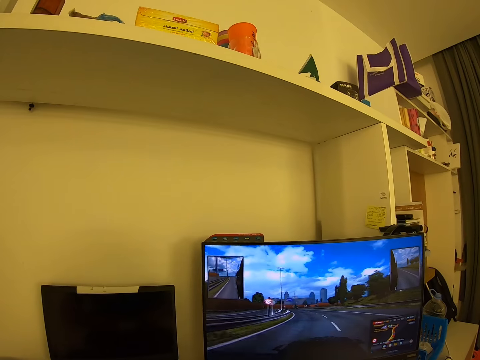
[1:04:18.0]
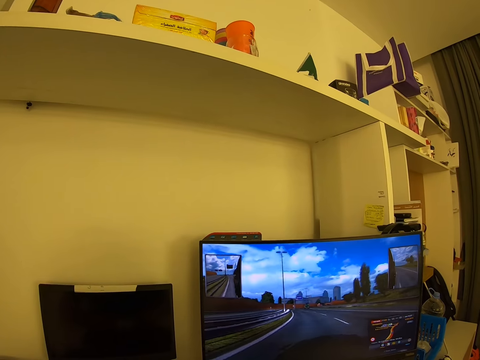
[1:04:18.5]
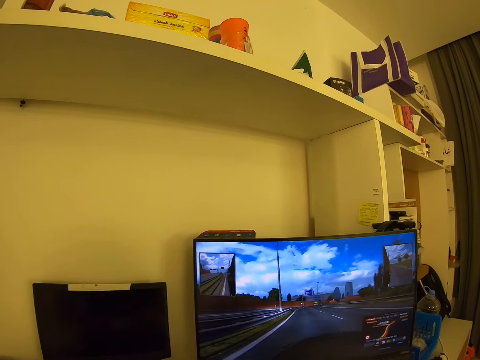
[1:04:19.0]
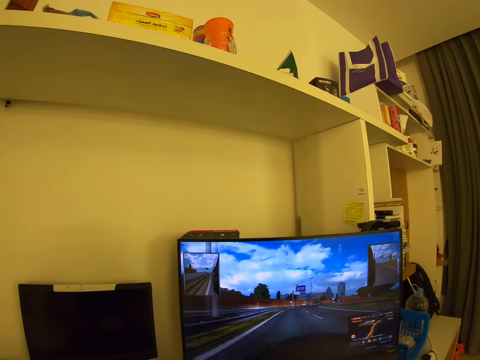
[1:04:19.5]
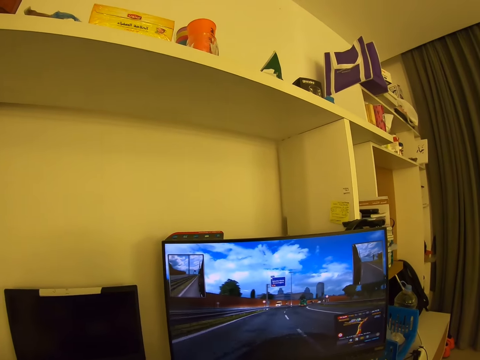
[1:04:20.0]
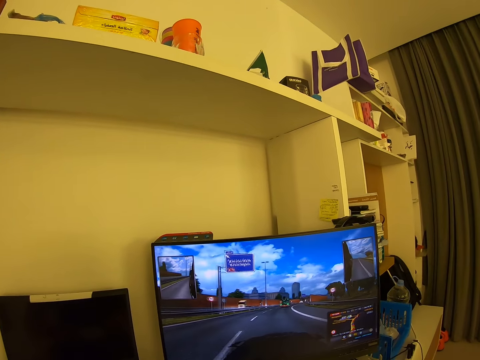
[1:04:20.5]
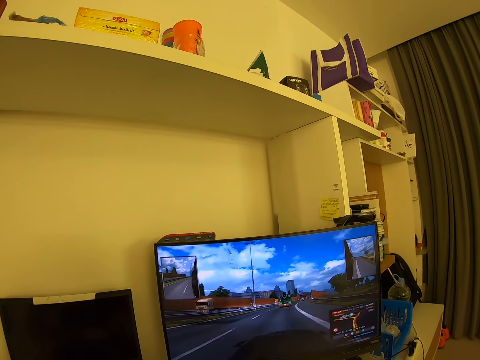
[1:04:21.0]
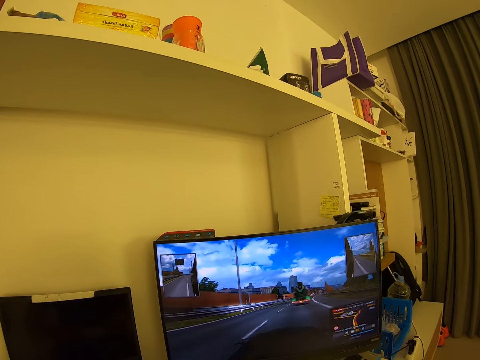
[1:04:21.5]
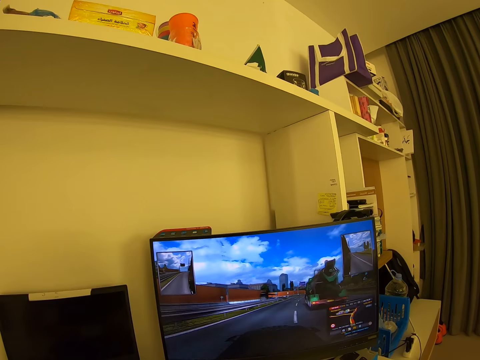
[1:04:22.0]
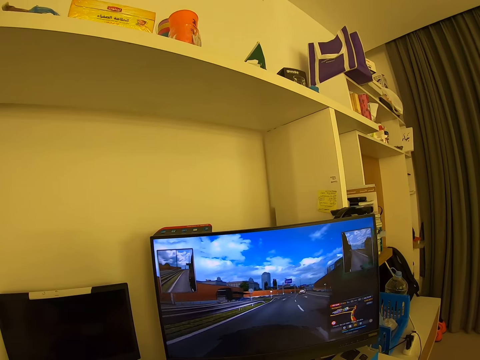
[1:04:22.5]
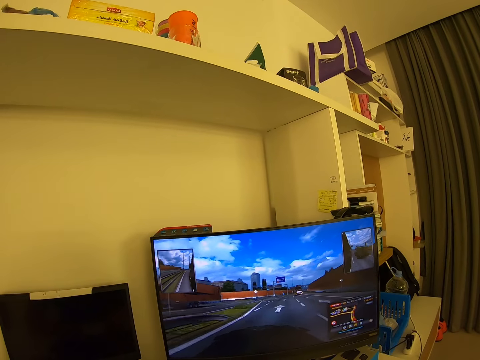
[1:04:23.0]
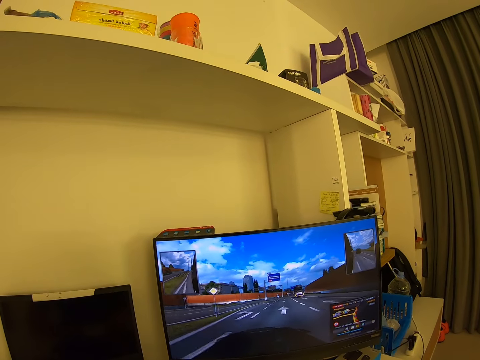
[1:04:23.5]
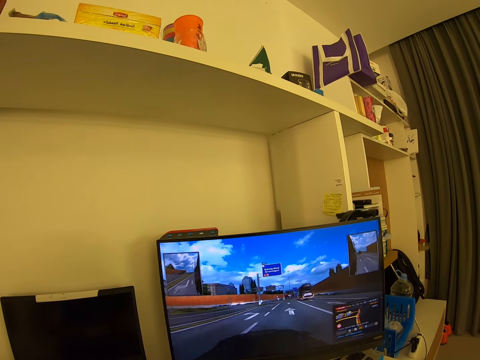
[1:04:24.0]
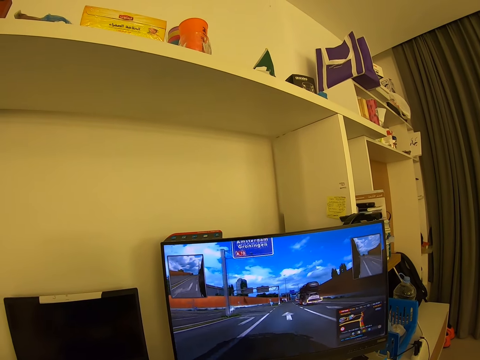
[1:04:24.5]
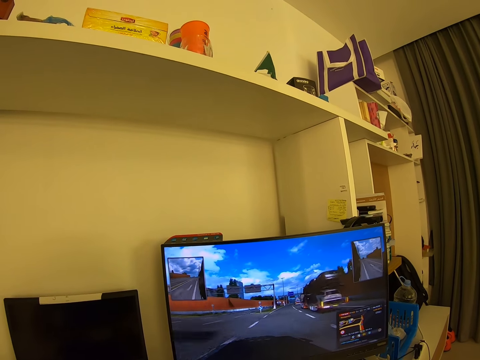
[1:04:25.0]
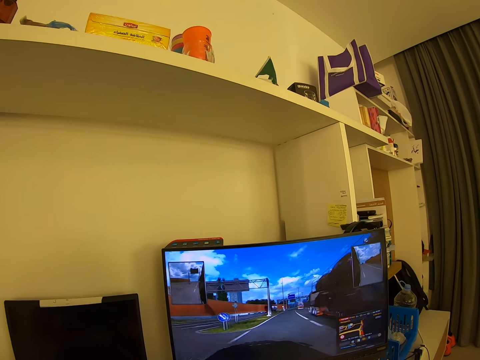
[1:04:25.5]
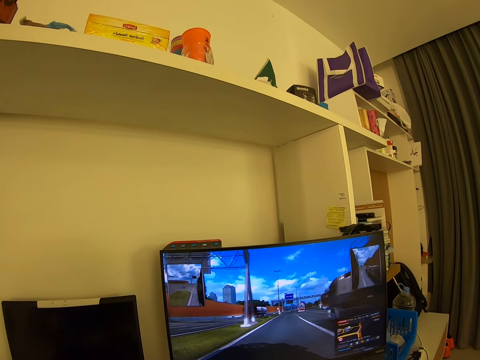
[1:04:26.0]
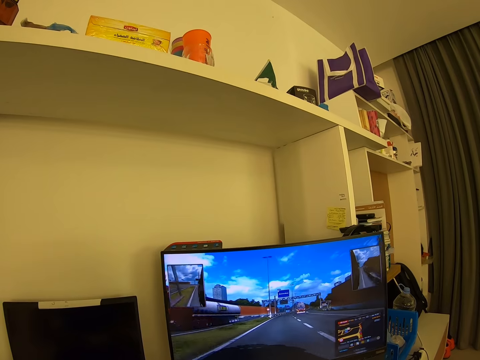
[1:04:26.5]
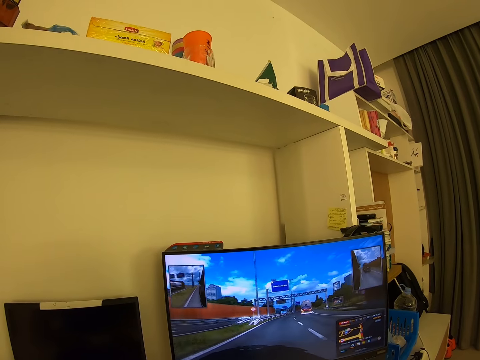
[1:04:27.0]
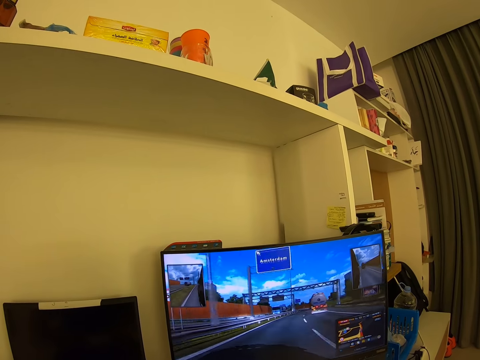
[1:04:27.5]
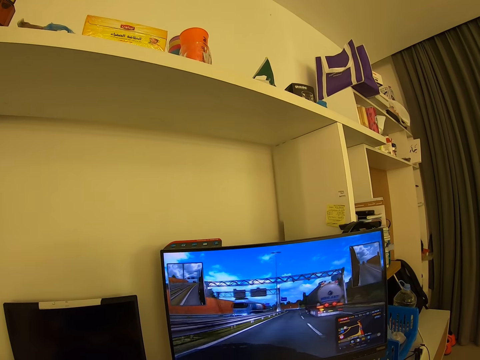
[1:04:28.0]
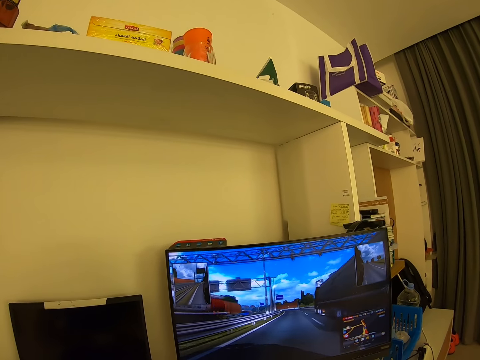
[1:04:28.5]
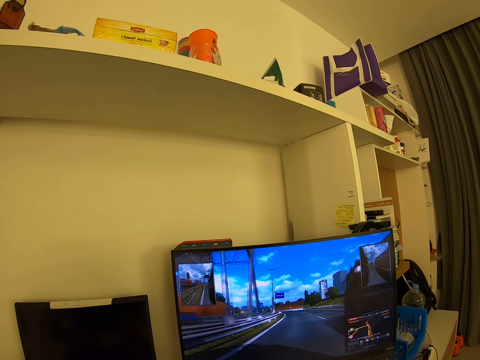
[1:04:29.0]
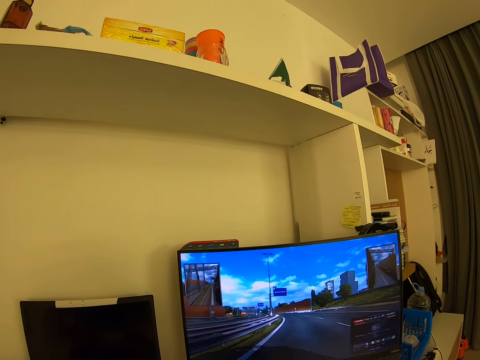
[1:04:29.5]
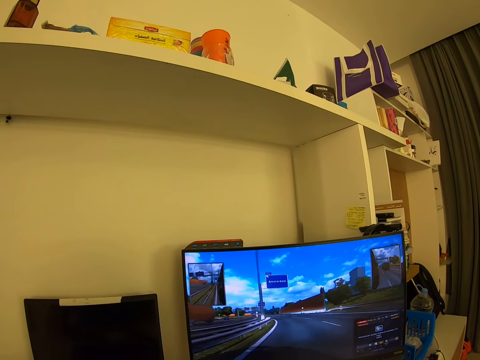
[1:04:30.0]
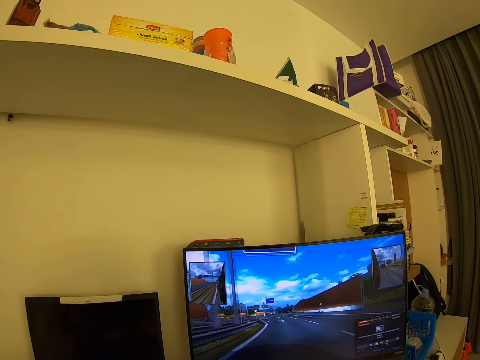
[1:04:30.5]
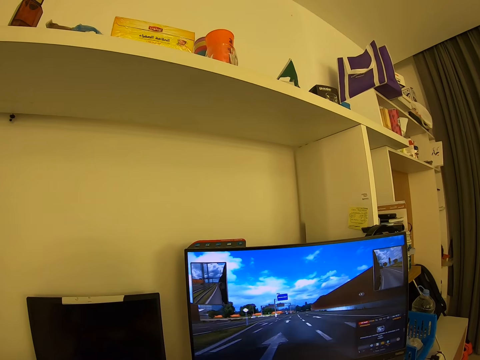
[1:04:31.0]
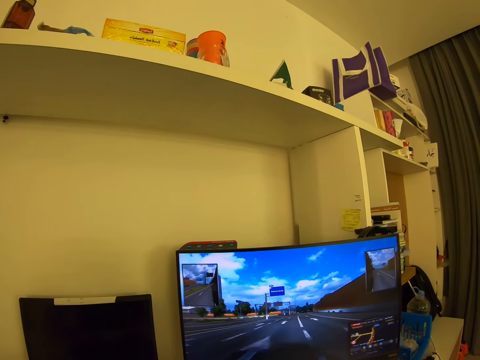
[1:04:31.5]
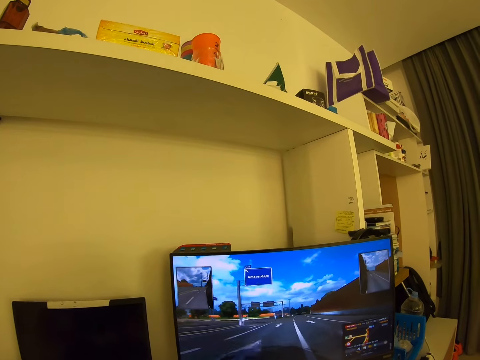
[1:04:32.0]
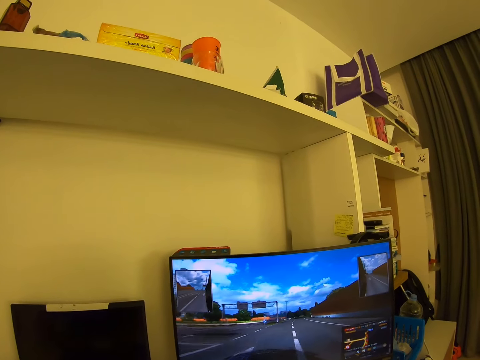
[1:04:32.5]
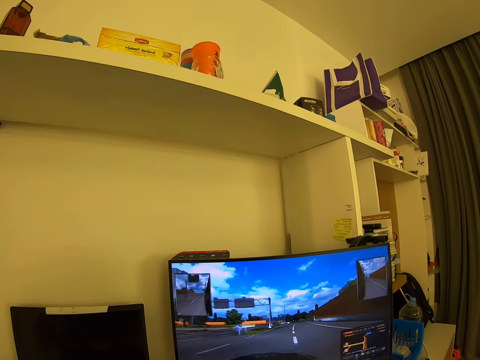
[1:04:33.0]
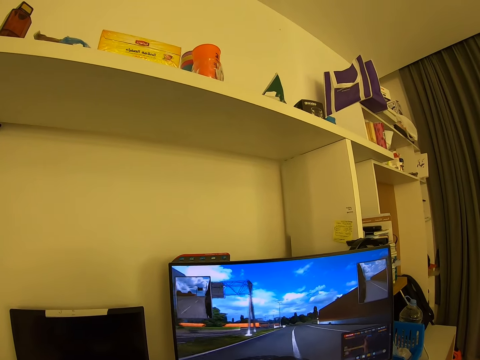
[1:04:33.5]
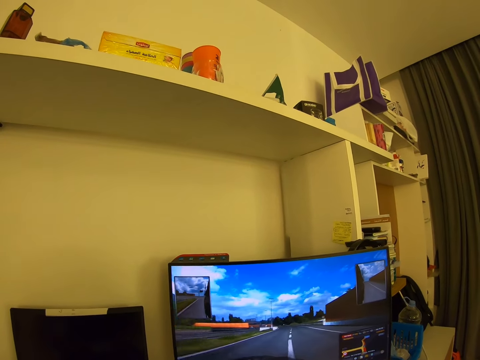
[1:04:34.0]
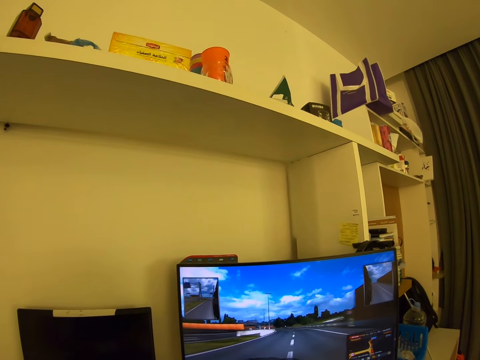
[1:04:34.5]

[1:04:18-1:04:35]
The camera wearer looks around. They look around again.

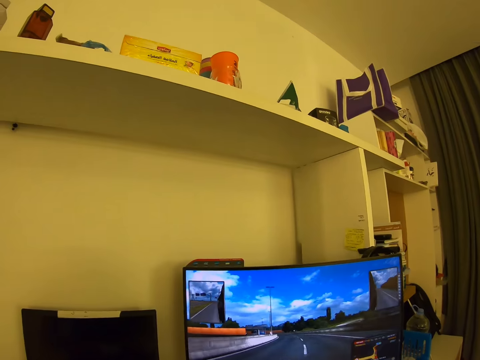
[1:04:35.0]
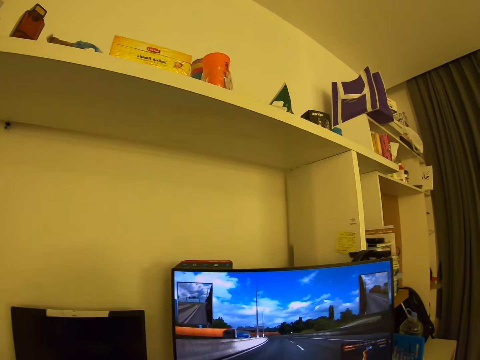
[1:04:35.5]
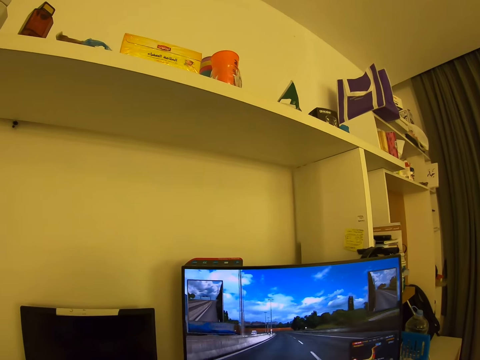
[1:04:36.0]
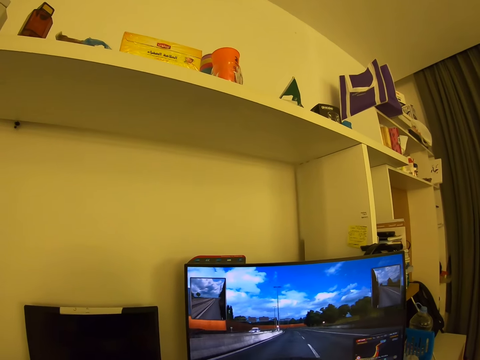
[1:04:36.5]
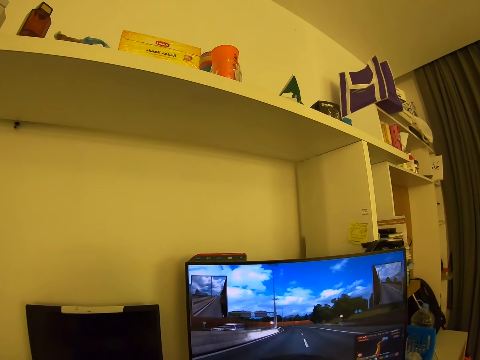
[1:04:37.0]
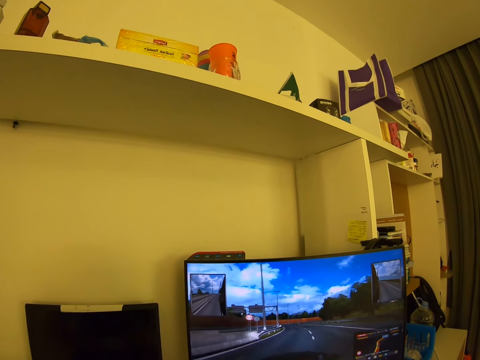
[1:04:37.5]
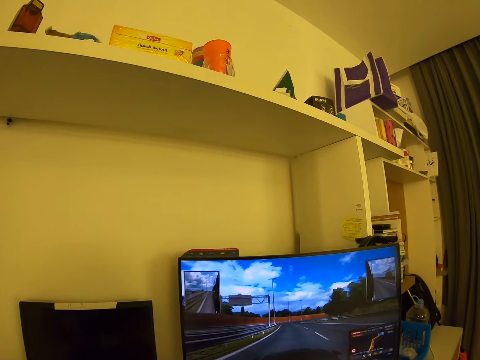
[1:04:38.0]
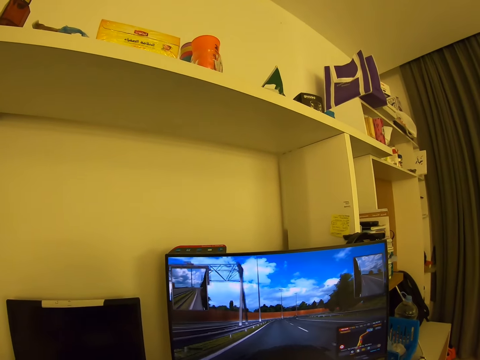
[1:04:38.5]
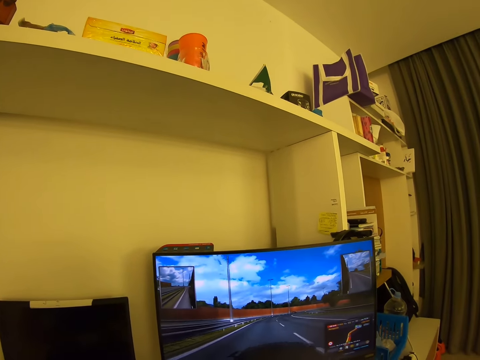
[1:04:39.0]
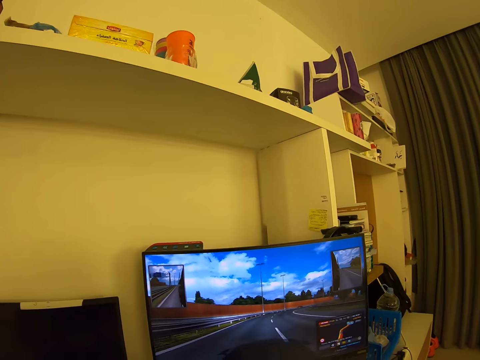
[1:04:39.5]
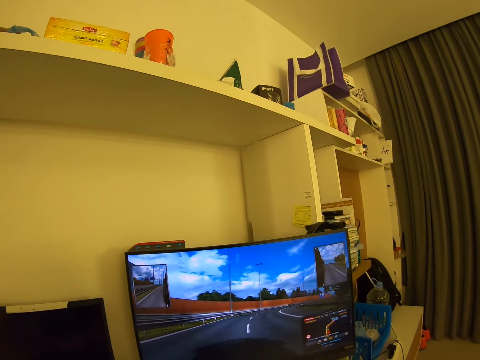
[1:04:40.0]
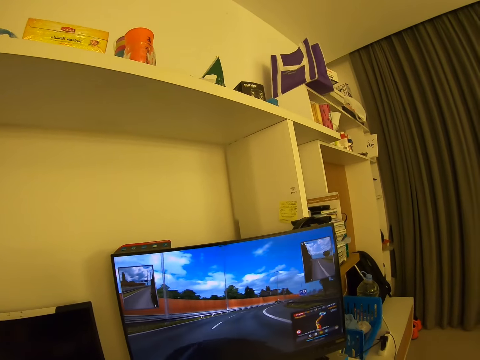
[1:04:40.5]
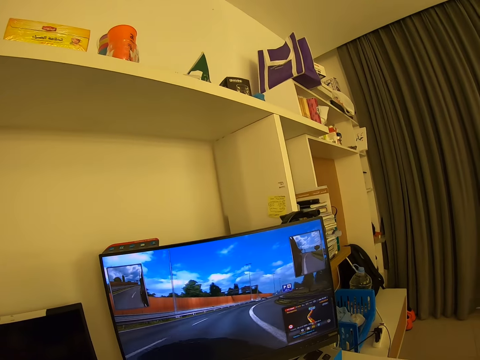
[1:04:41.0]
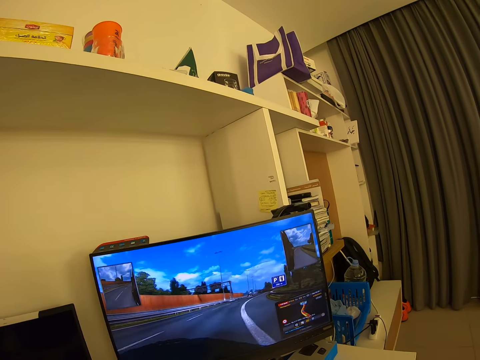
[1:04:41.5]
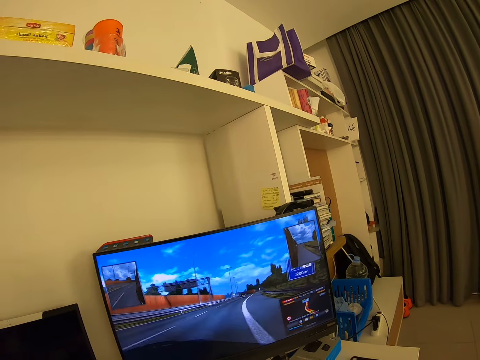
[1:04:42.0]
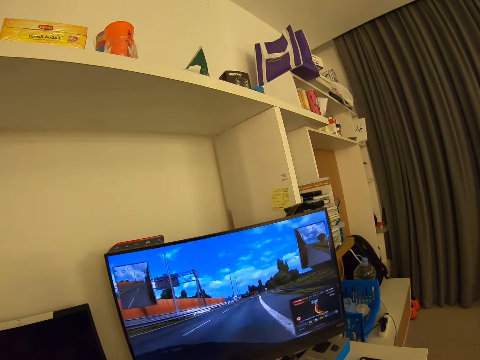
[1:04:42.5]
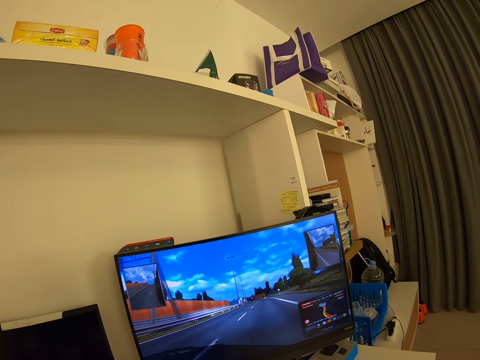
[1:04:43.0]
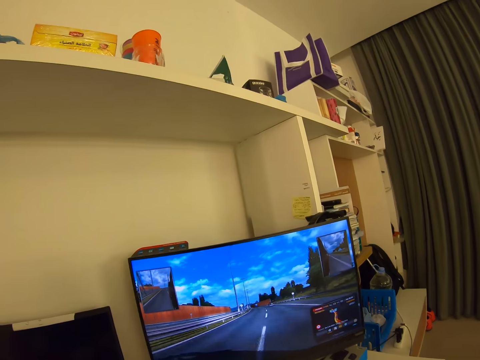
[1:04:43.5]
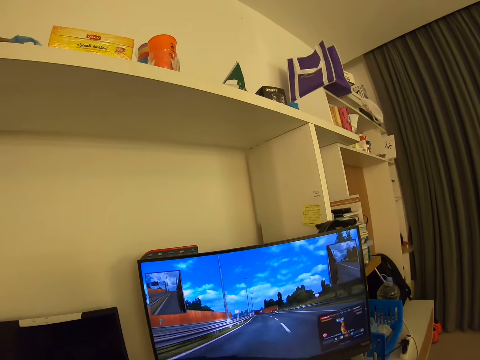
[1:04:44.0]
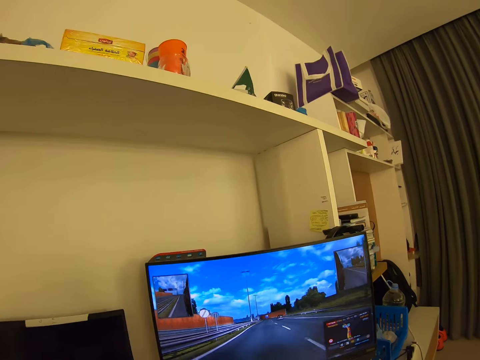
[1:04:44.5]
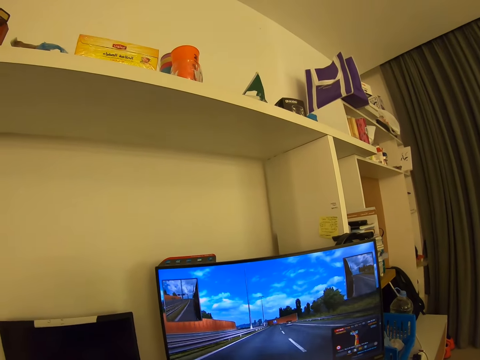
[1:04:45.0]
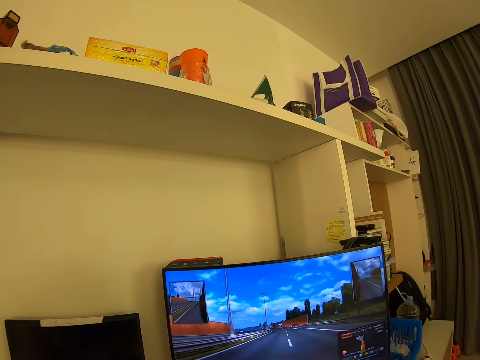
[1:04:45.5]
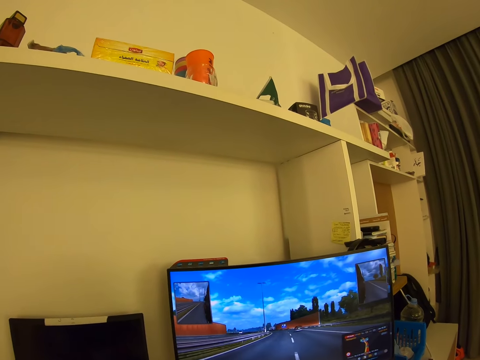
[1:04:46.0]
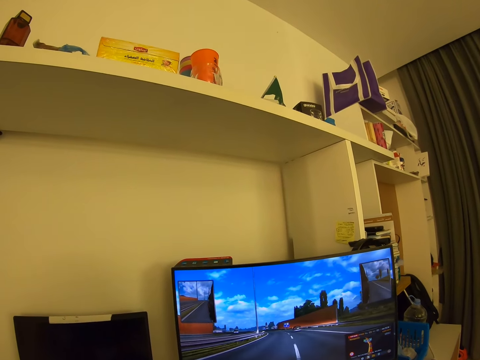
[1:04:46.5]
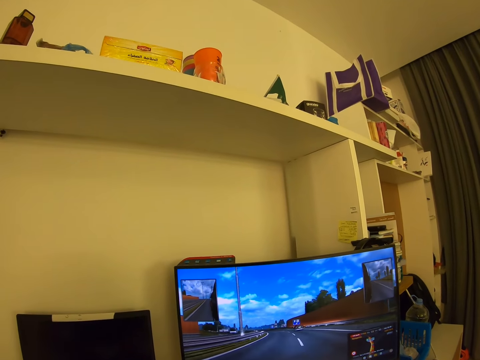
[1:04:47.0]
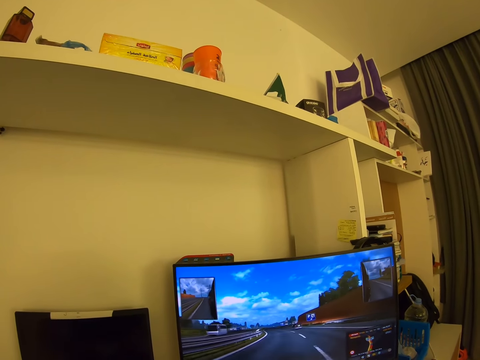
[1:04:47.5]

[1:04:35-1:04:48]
The camera wearer looks around.
